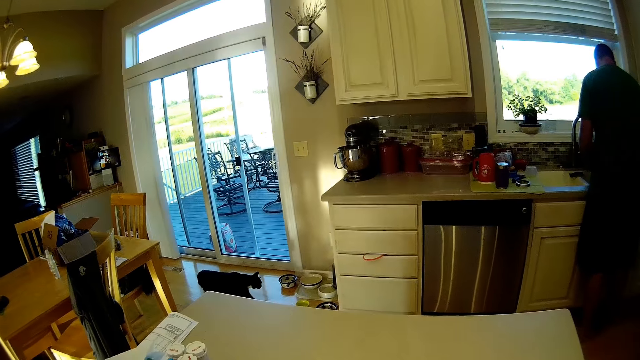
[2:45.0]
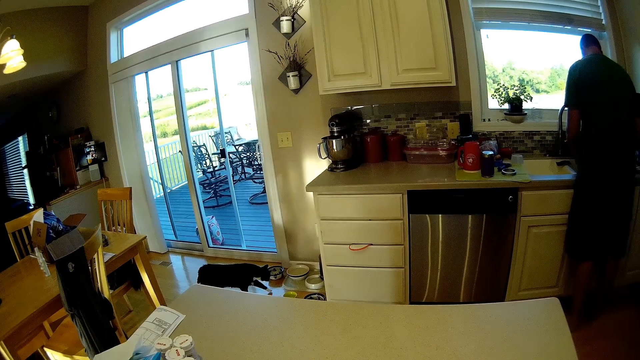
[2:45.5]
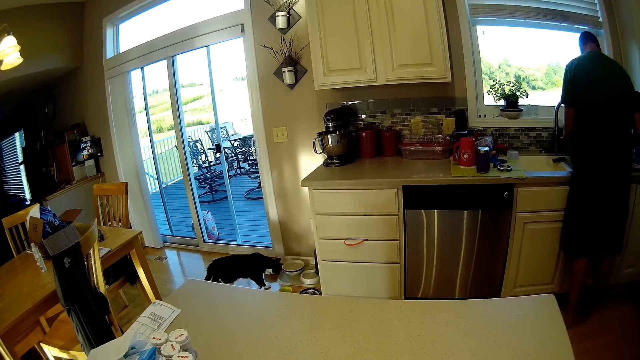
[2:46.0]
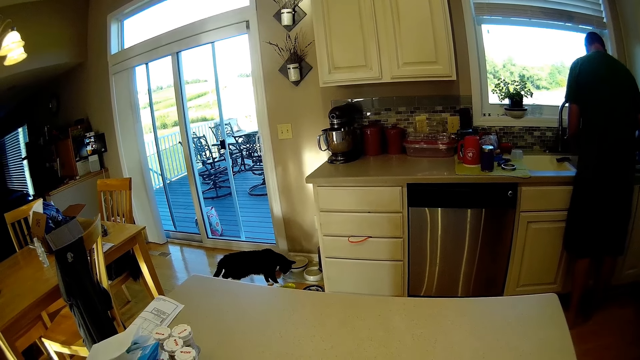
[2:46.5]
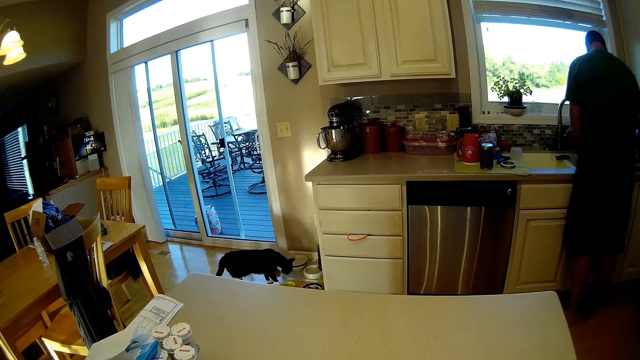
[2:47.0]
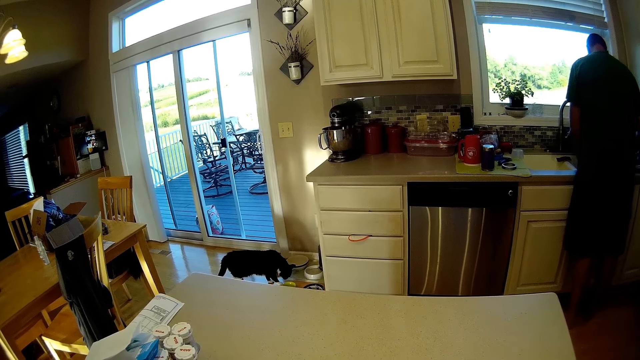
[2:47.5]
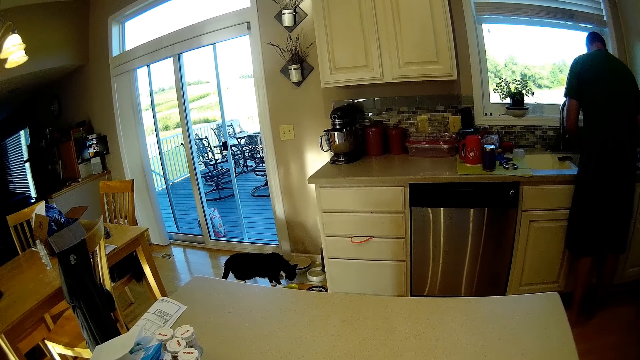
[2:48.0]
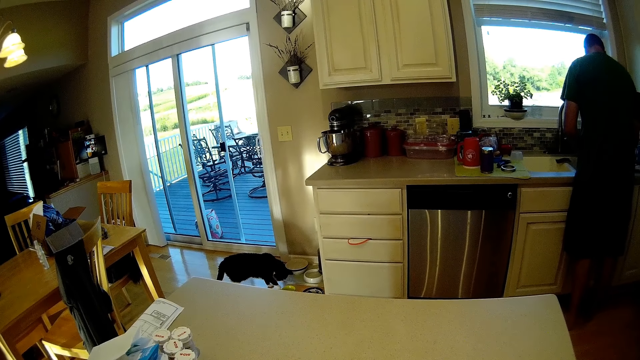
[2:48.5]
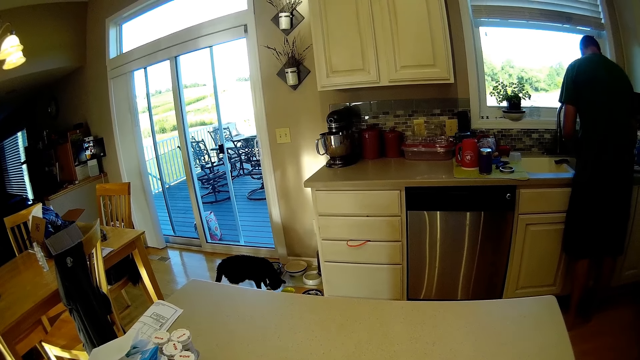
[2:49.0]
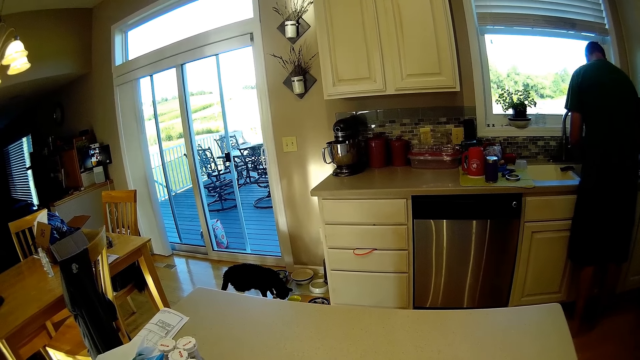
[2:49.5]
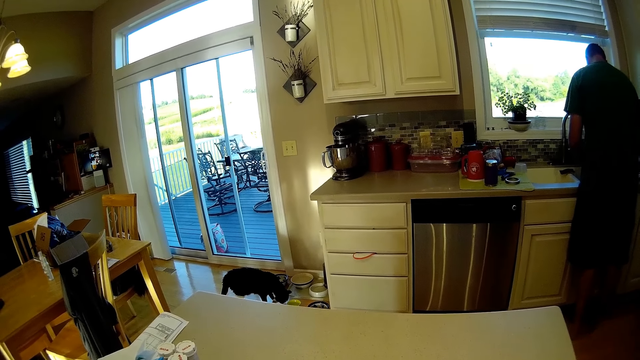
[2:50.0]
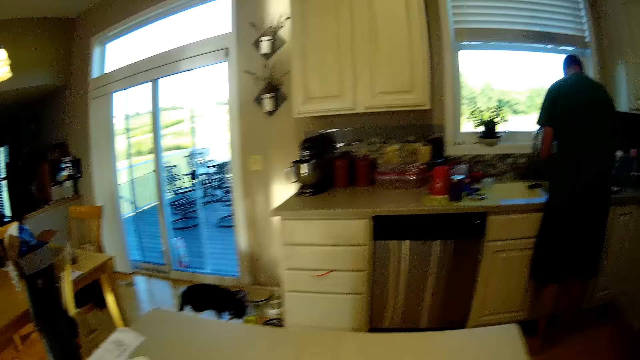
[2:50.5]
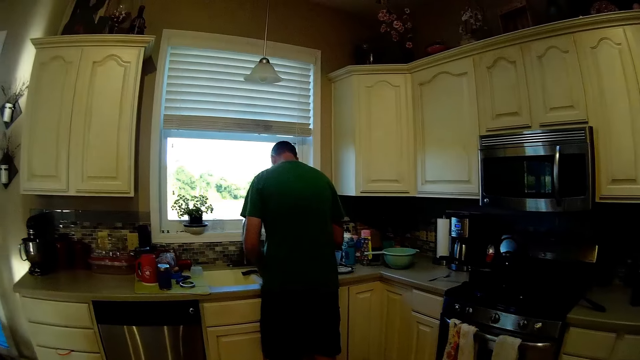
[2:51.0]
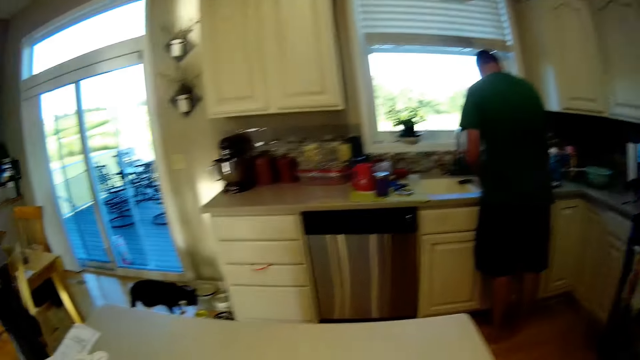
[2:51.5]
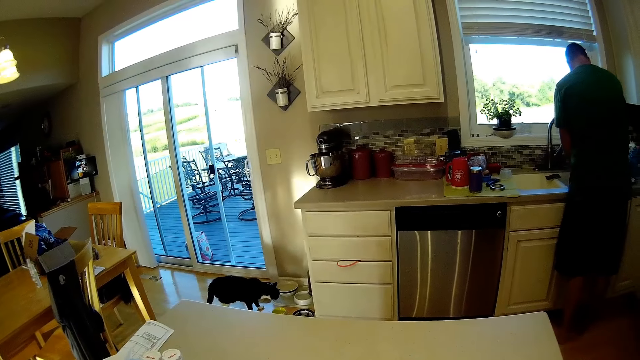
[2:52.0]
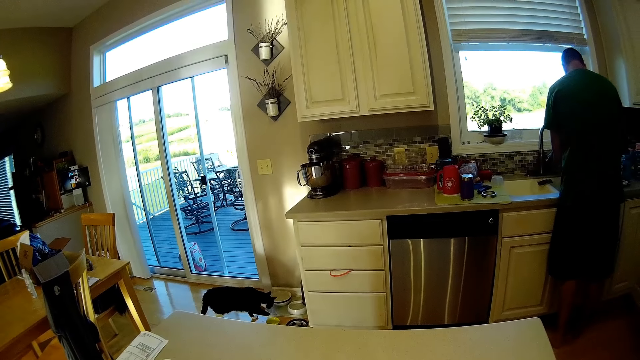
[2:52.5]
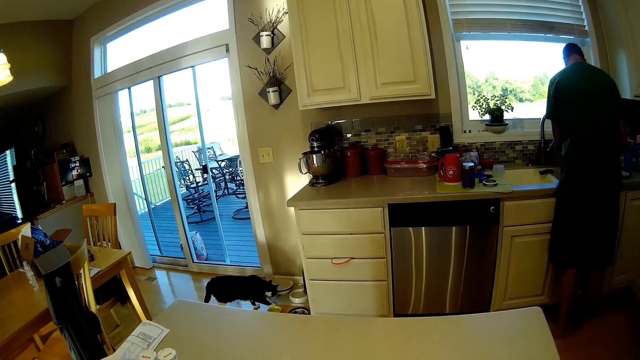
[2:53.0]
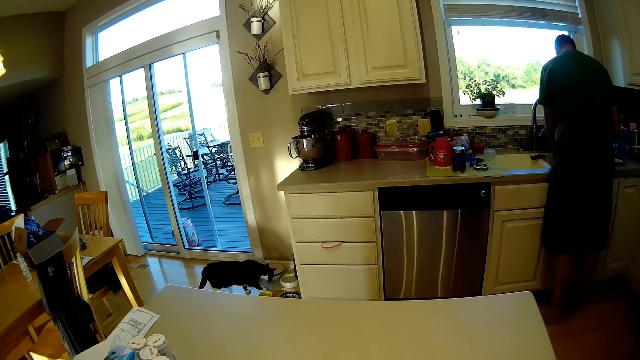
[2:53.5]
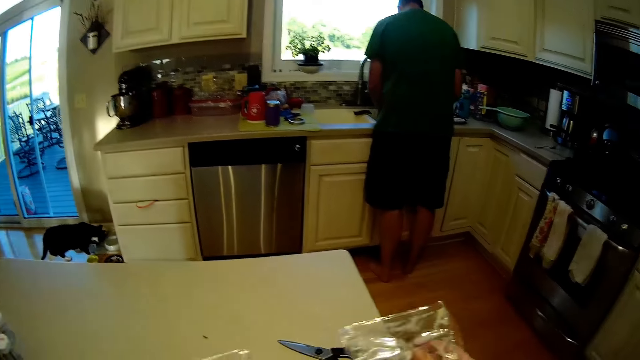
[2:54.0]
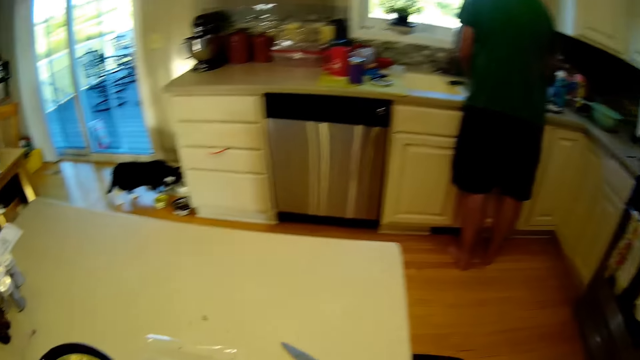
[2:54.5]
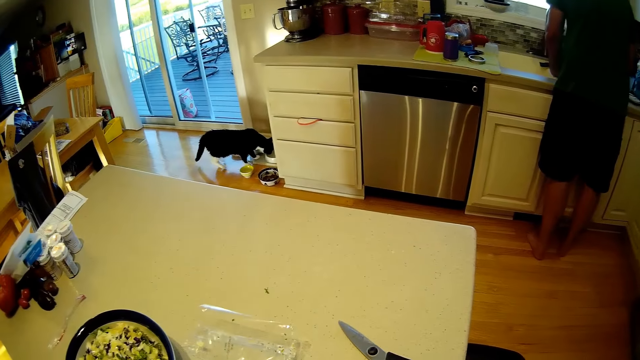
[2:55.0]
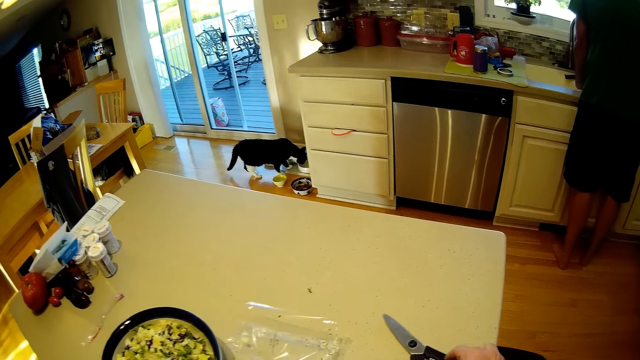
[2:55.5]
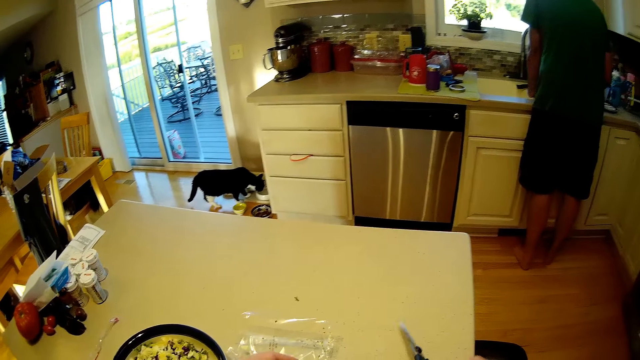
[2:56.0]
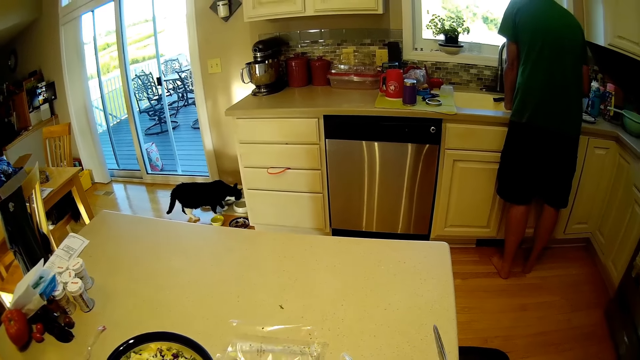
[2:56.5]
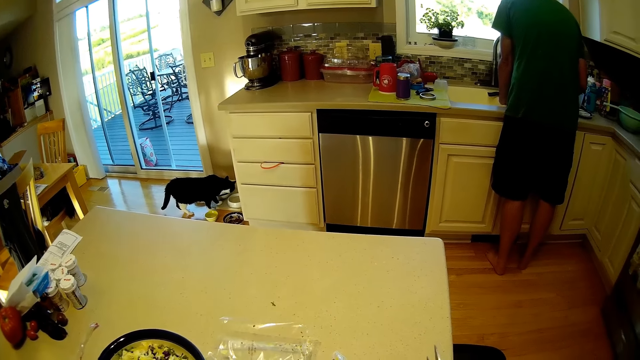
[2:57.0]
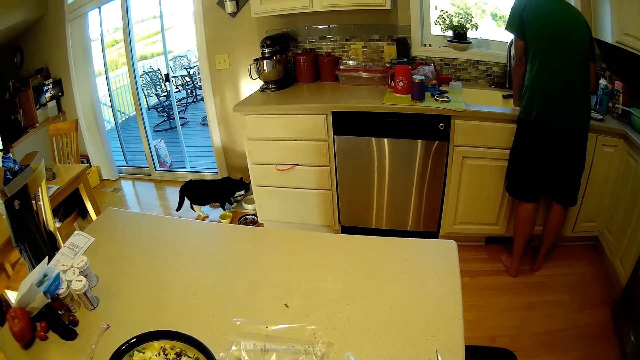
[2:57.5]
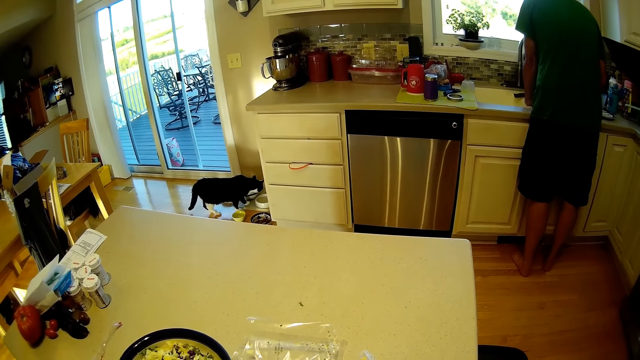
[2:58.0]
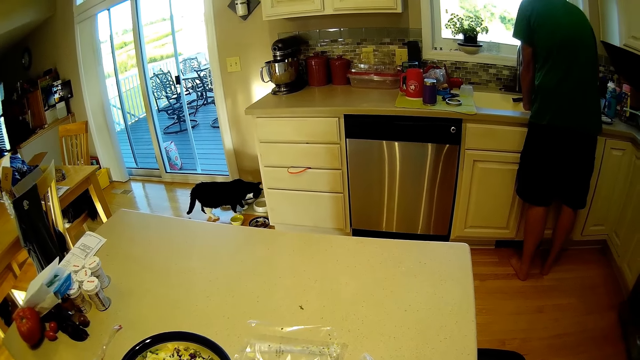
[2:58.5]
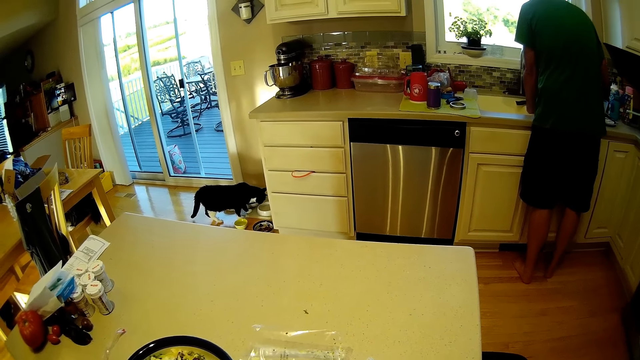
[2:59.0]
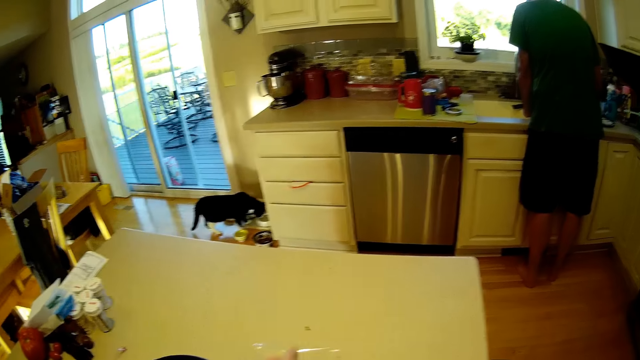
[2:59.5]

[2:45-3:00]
The camera wearer turns around. They look around. They spread spices on the apple cheddar. They put a nylon in a trash bin. They pick up scissors on a table. They cut a packet of crisps.

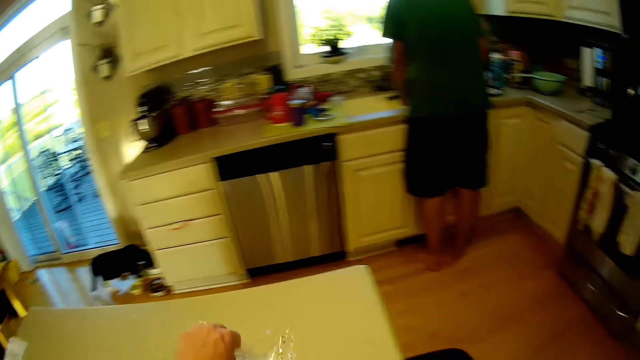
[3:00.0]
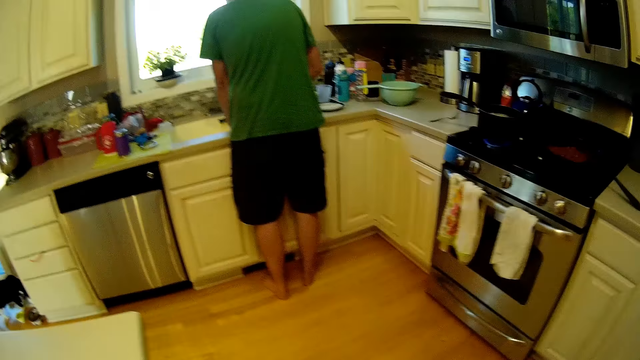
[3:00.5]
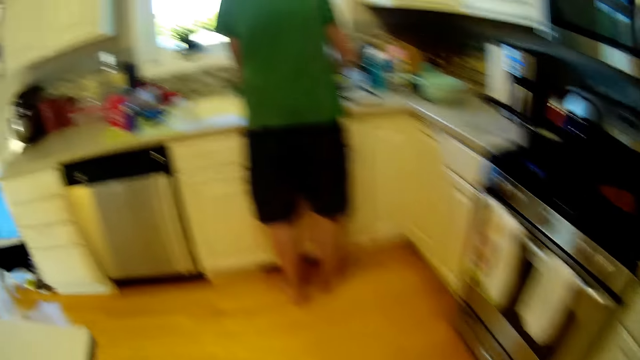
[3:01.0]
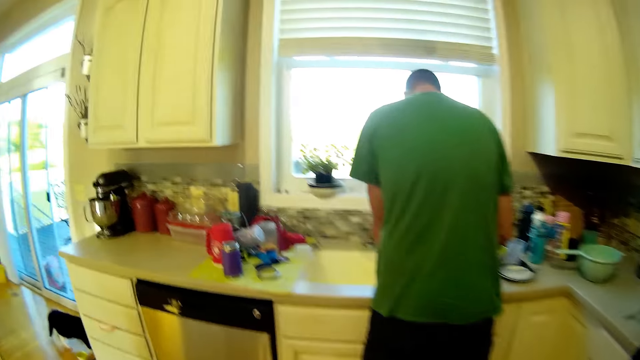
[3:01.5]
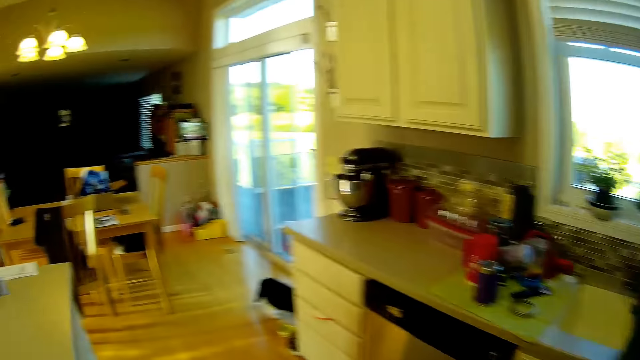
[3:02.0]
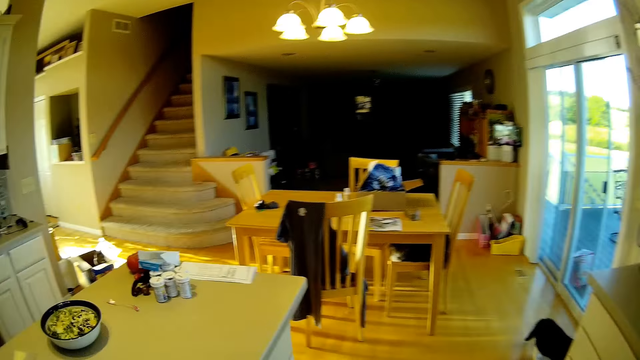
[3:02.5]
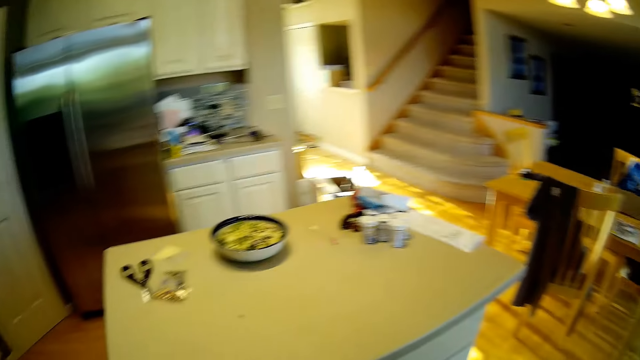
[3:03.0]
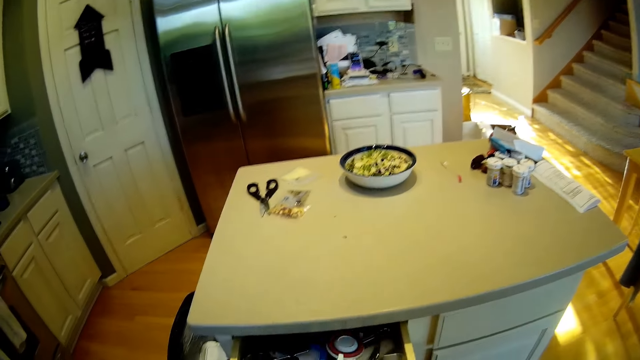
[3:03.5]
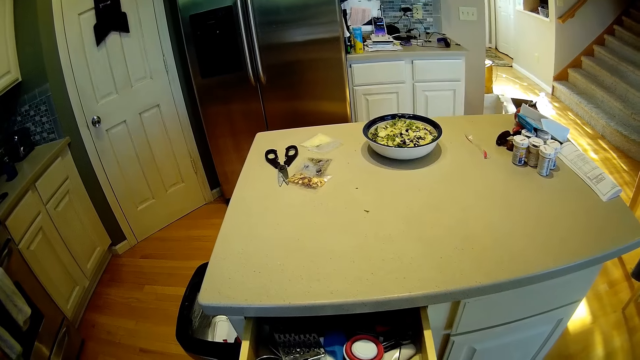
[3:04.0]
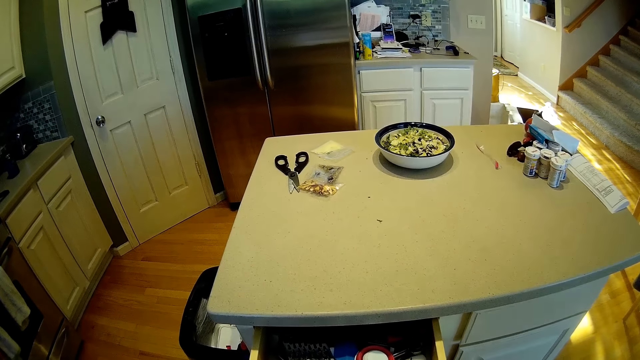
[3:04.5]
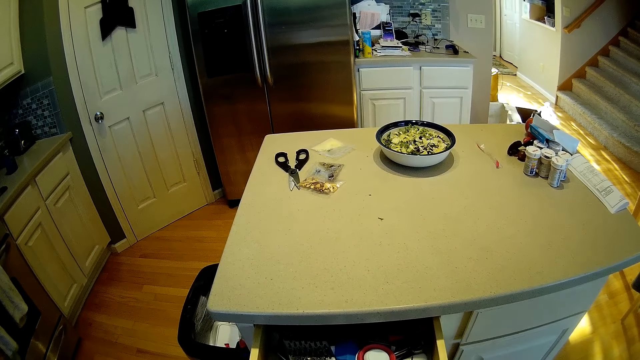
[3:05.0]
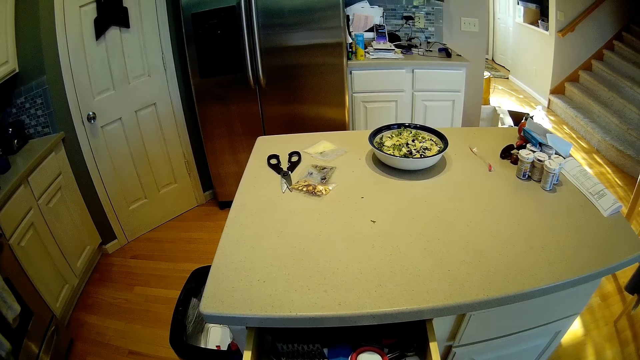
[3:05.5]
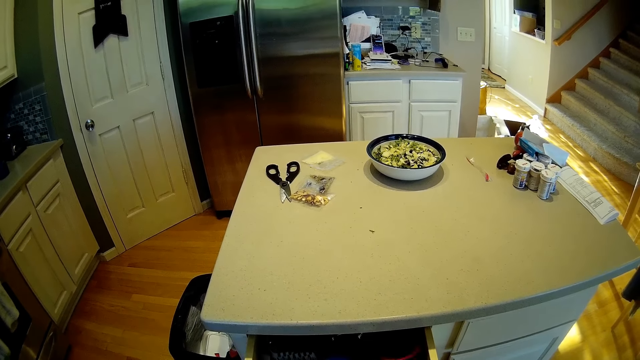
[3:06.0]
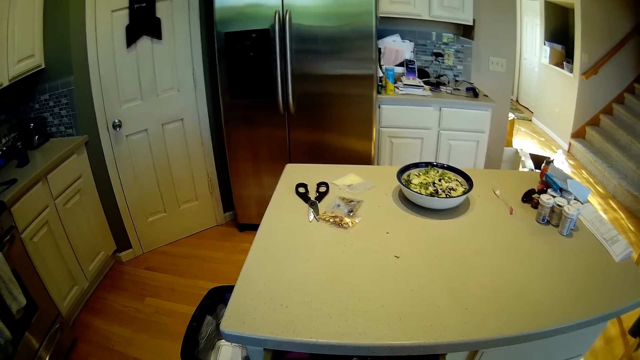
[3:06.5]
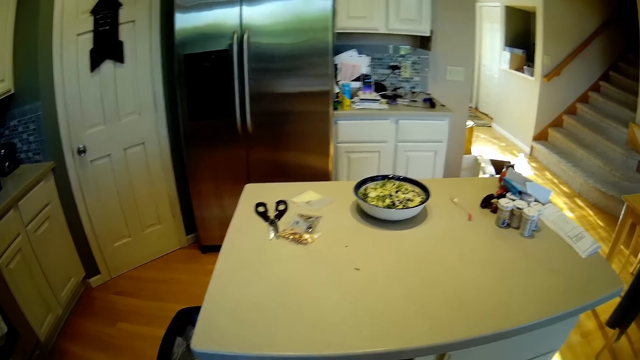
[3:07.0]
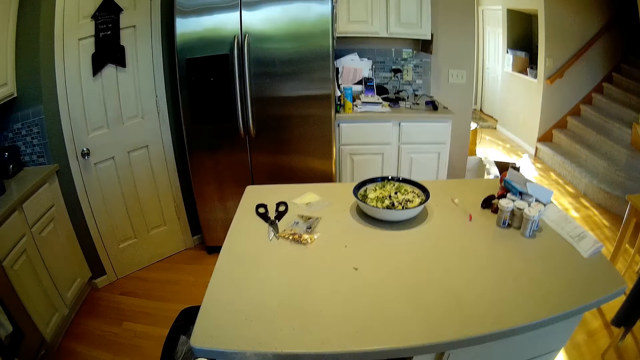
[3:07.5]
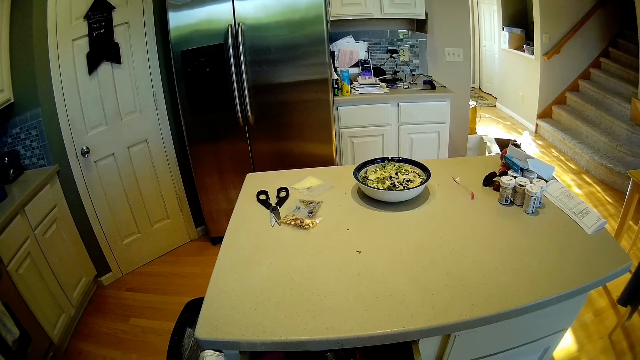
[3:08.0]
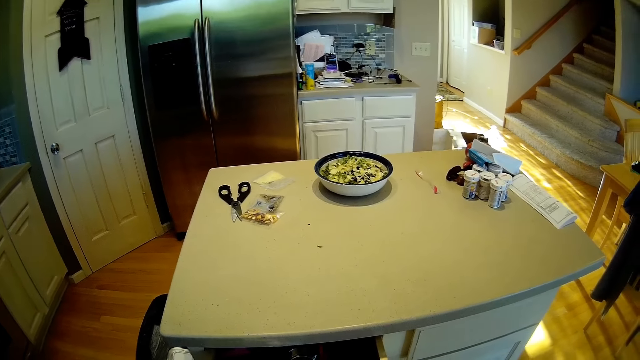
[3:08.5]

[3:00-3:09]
The camera wearer walks in a kitchen. They open a drawer. They check in the drawer. They converse with a person.
